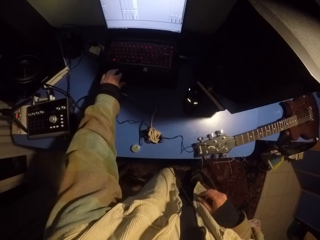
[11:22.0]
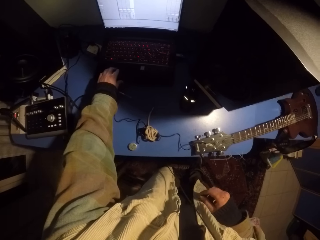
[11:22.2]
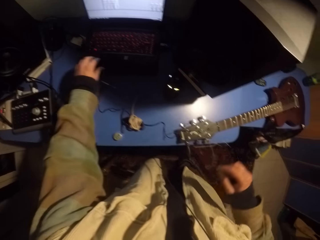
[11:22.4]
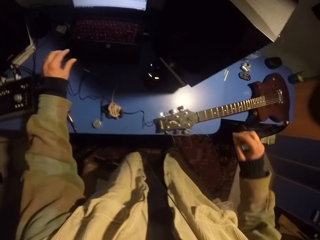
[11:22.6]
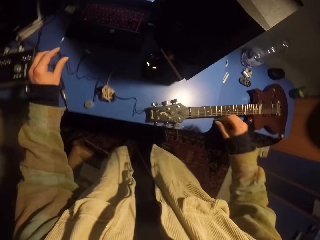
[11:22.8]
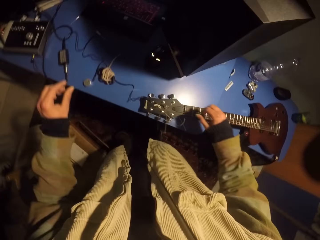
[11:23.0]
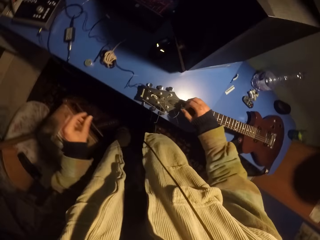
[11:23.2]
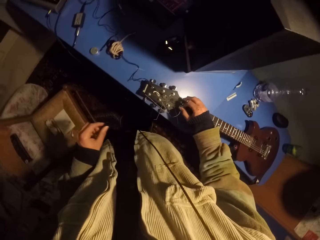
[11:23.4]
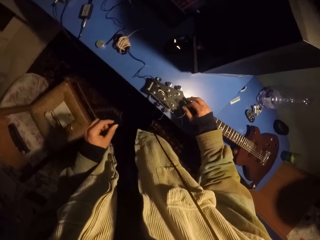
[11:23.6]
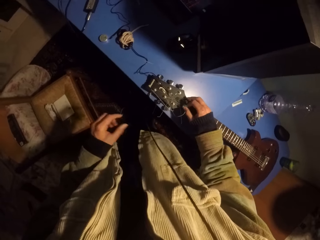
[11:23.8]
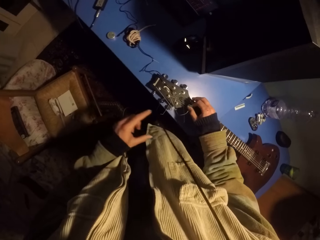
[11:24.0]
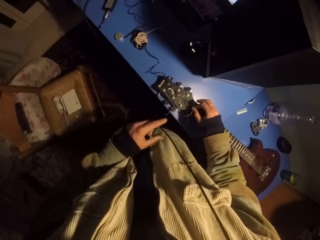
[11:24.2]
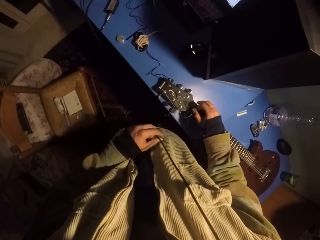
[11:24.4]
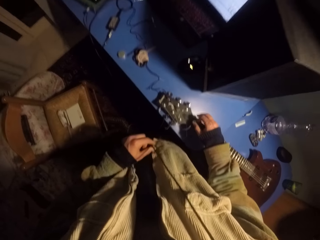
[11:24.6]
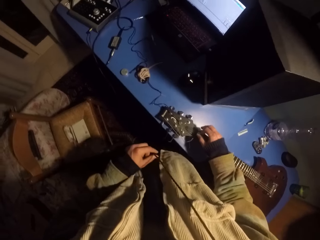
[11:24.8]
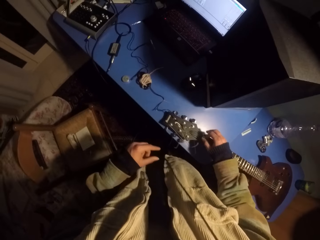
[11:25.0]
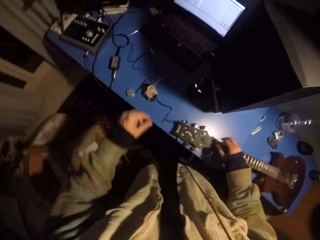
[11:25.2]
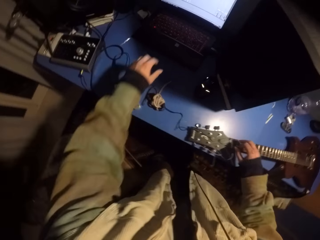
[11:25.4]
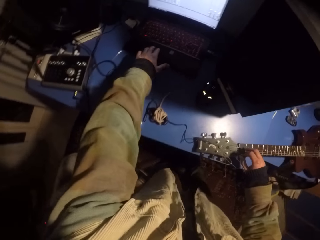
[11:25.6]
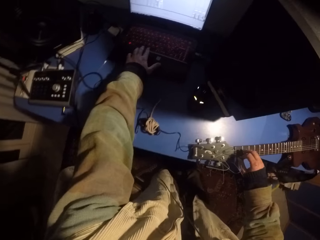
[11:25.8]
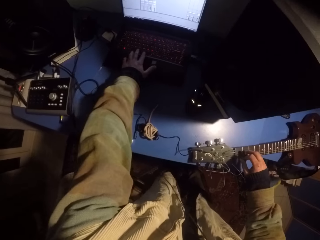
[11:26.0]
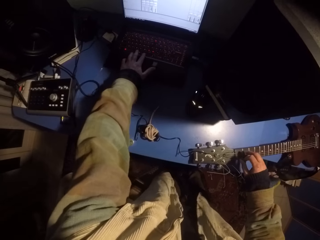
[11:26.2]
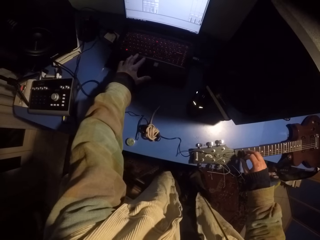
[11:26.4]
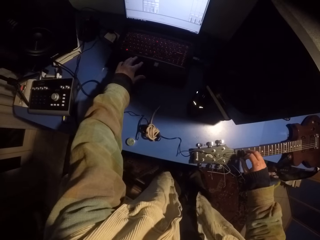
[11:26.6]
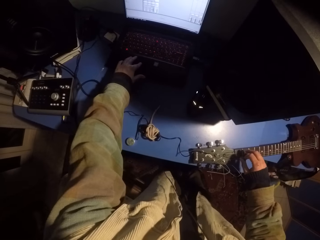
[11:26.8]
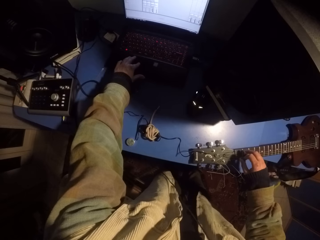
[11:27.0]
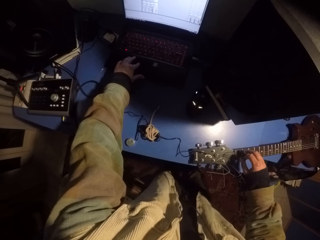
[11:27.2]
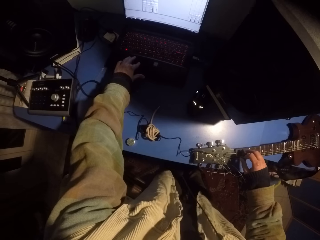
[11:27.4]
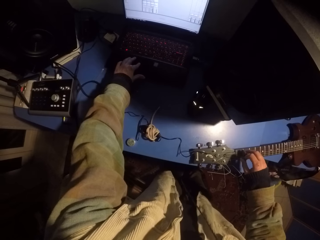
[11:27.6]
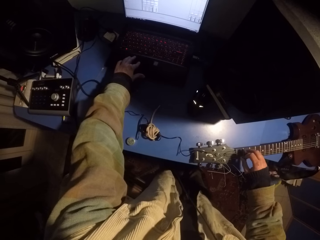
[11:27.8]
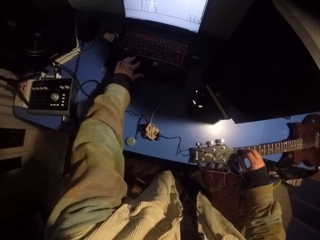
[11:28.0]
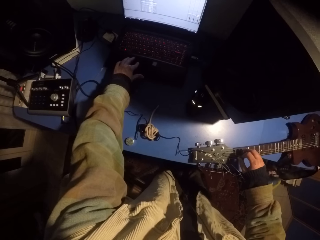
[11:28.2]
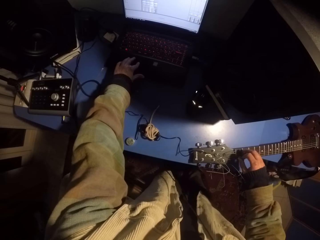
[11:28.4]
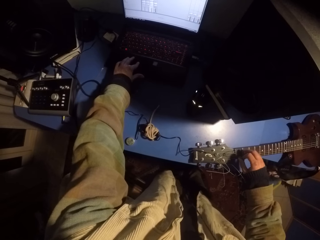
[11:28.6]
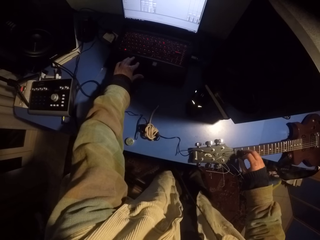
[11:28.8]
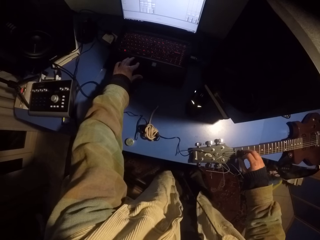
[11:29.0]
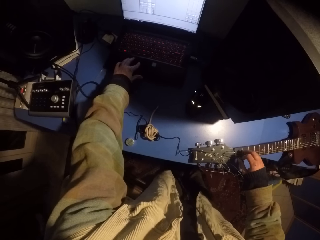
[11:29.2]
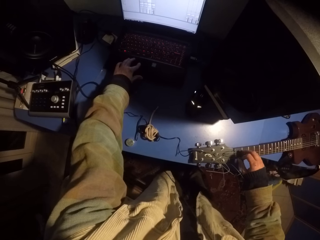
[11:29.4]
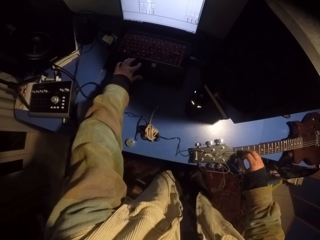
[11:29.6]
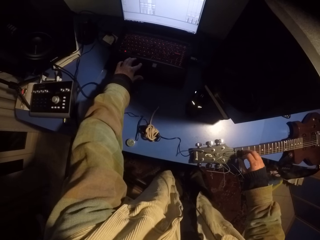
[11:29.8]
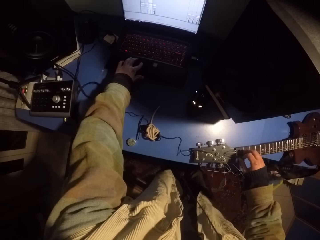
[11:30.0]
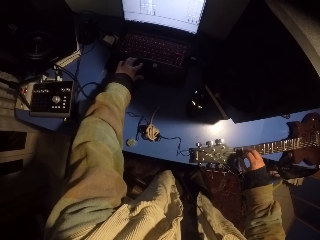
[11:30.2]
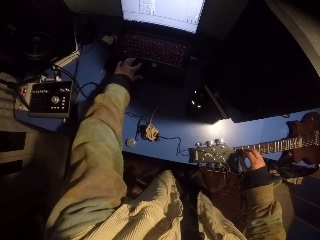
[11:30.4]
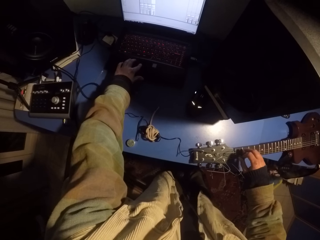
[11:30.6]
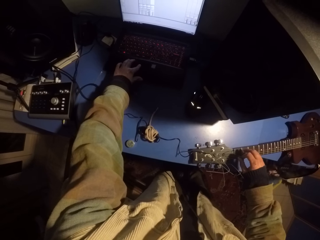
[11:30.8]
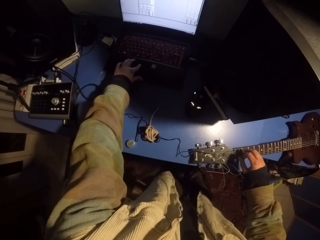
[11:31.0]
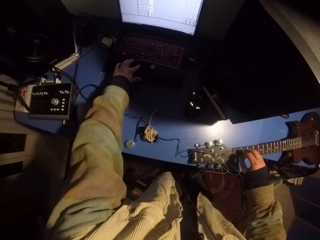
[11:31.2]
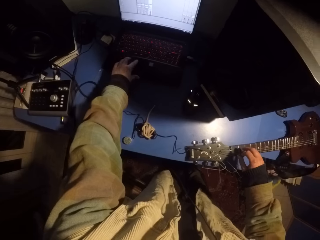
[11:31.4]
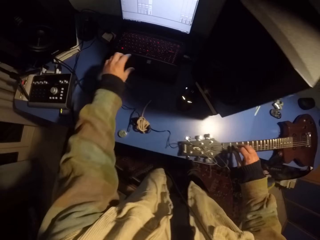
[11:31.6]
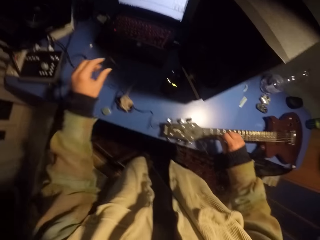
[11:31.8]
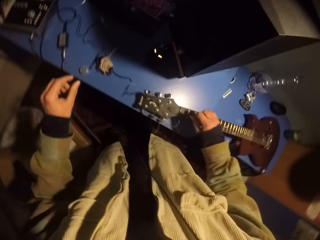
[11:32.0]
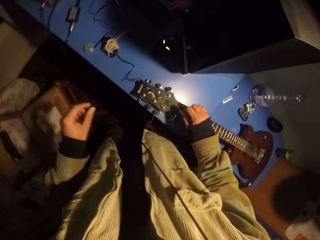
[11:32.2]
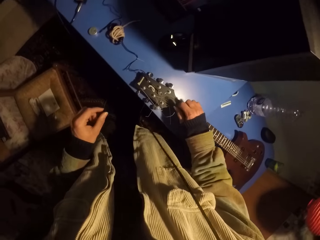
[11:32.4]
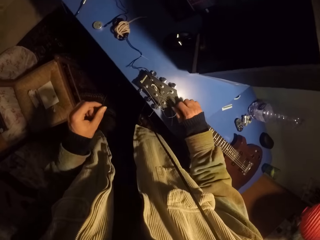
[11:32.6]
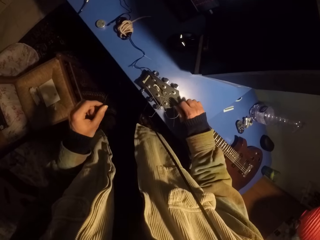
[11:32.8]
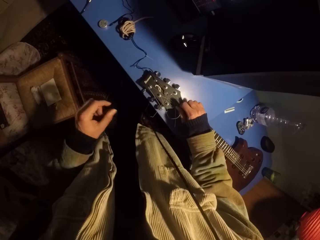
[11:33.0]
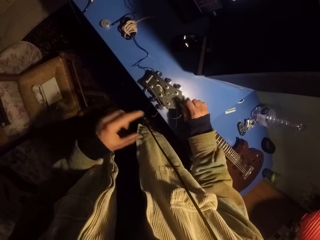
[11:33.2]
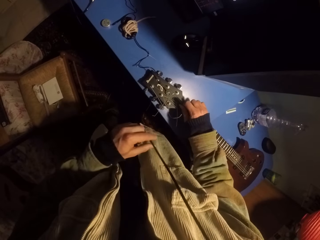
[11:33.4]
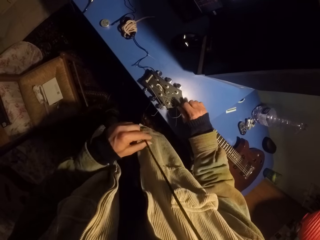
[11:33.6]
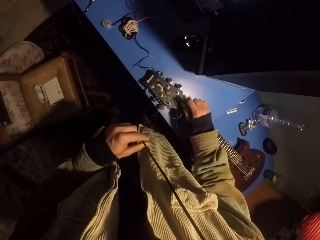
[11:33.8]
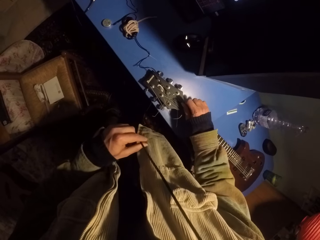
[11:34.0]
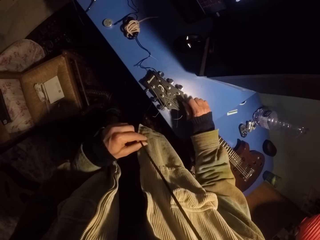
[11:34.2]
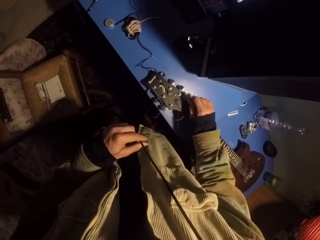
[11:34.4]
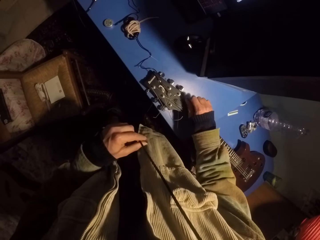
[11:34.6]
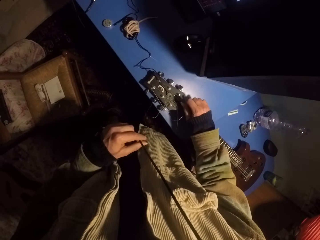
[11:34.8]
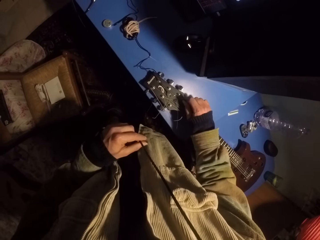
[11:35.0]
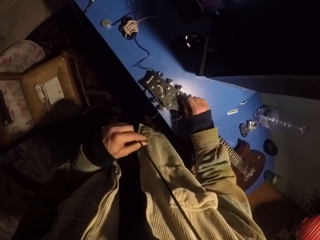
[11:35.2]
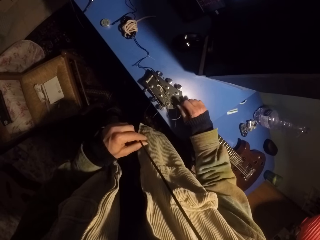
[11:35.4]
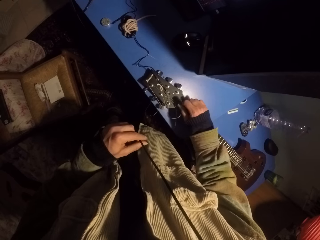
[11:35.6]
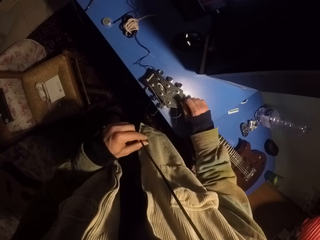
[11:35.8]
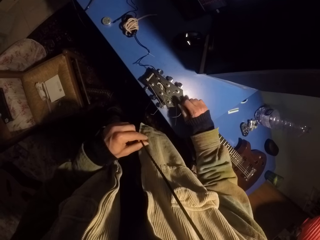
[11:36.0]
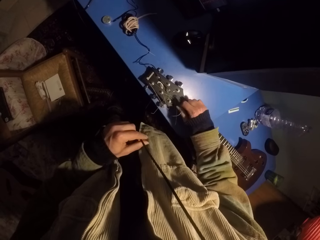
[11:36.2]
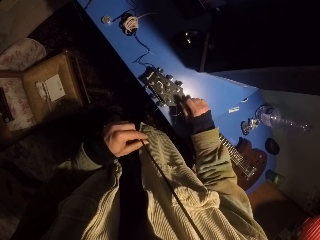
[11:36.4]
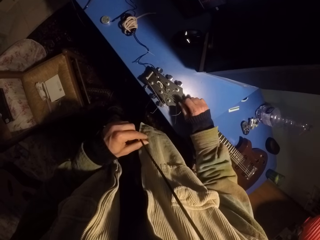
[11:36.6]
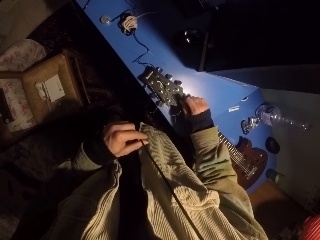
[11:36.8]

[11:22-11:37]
The camera wearer touches a headphone cable. They operate the laptop. They touch the headphone cable. They play guitar strings with a pick.

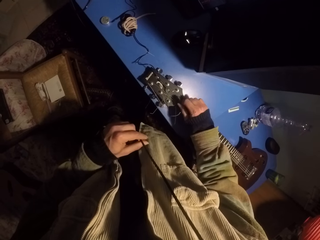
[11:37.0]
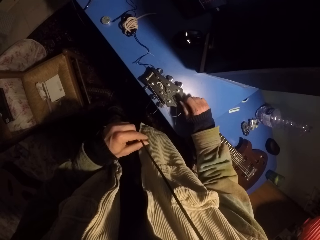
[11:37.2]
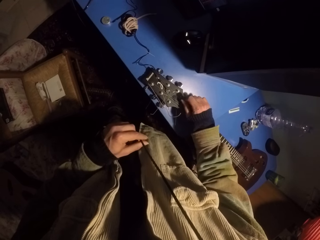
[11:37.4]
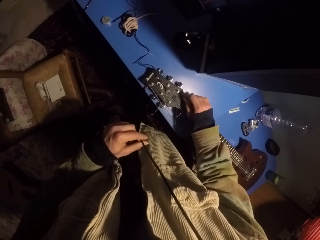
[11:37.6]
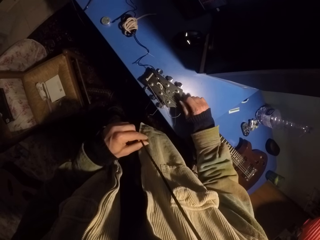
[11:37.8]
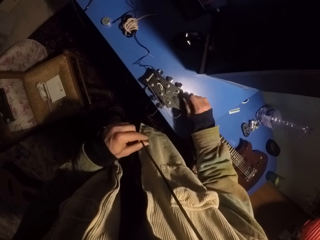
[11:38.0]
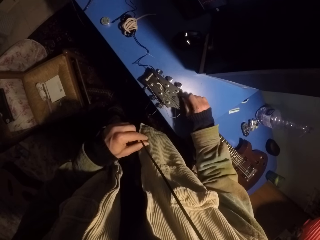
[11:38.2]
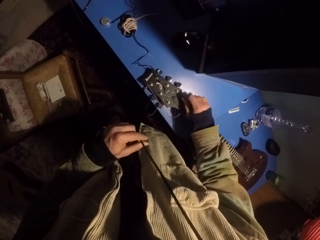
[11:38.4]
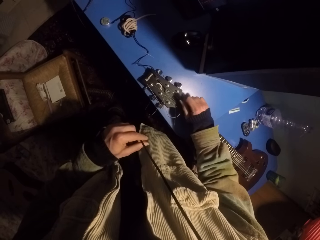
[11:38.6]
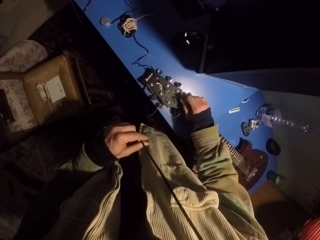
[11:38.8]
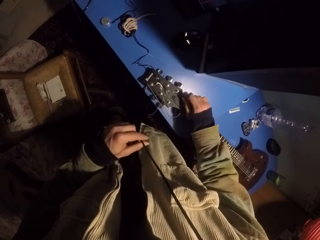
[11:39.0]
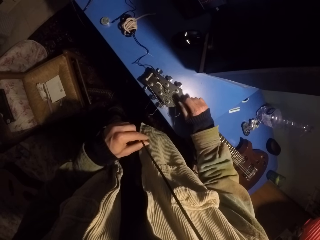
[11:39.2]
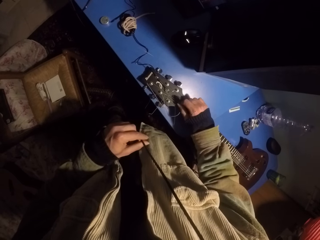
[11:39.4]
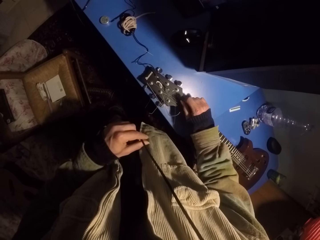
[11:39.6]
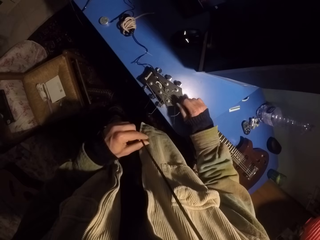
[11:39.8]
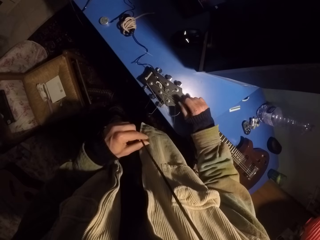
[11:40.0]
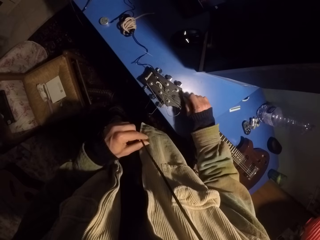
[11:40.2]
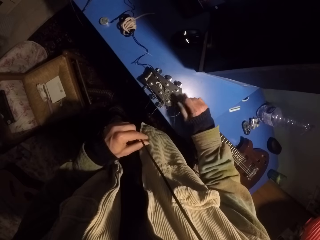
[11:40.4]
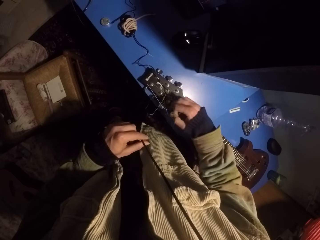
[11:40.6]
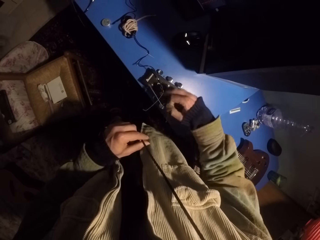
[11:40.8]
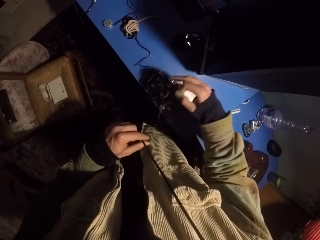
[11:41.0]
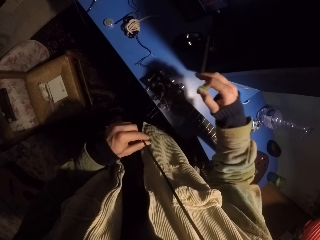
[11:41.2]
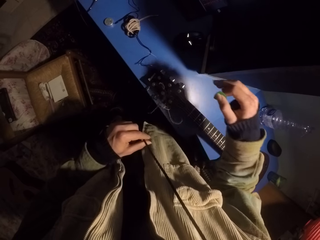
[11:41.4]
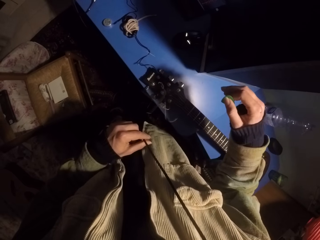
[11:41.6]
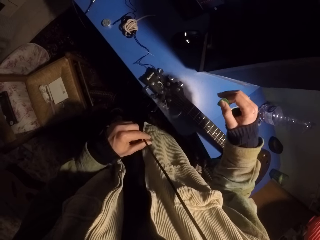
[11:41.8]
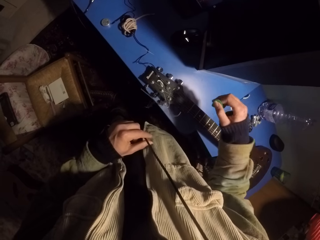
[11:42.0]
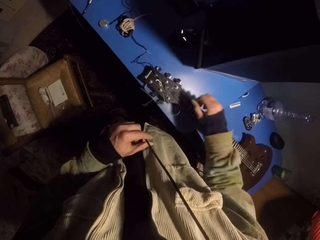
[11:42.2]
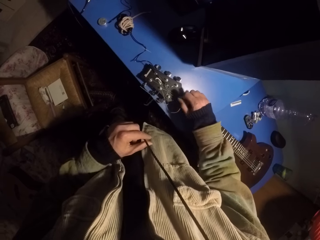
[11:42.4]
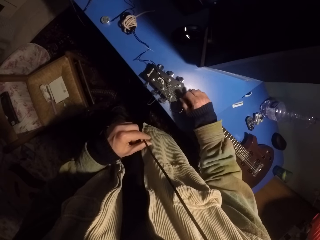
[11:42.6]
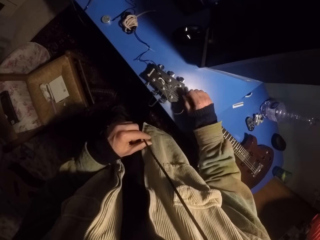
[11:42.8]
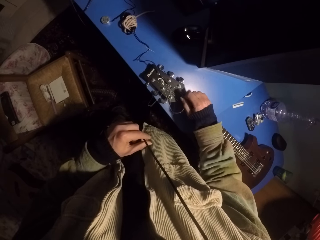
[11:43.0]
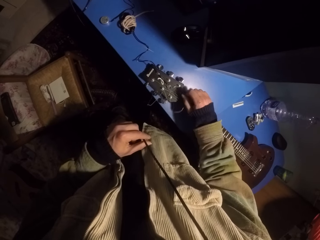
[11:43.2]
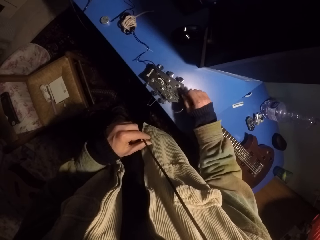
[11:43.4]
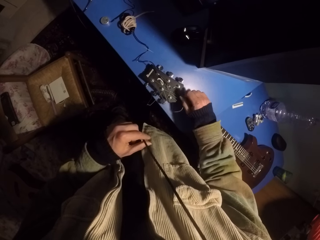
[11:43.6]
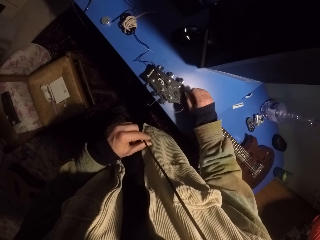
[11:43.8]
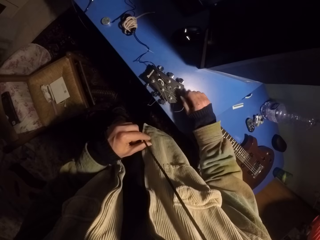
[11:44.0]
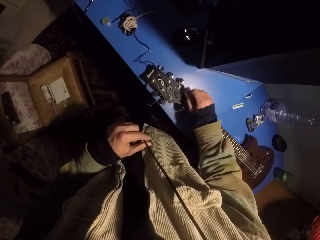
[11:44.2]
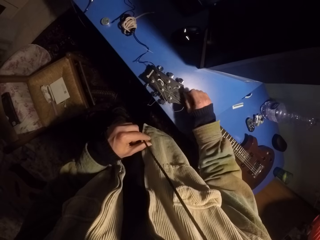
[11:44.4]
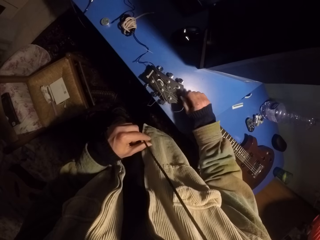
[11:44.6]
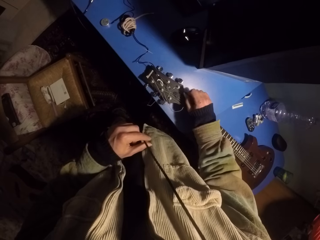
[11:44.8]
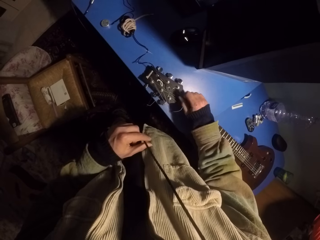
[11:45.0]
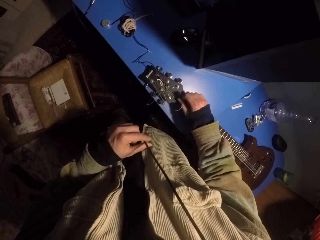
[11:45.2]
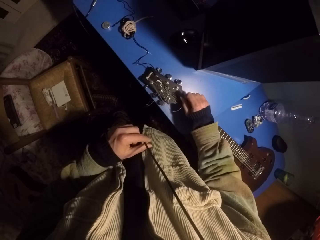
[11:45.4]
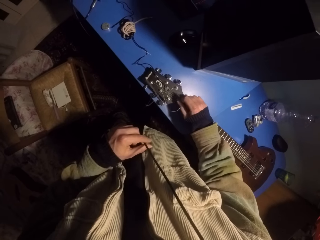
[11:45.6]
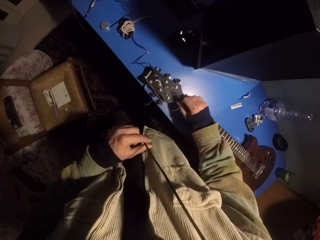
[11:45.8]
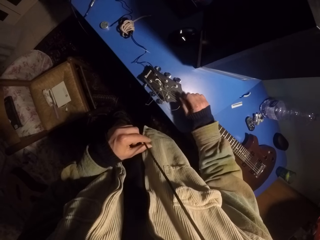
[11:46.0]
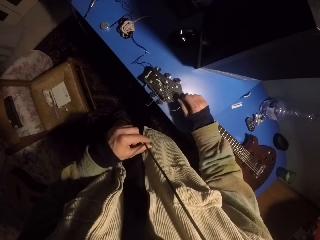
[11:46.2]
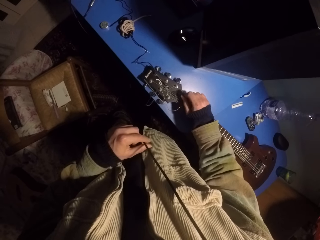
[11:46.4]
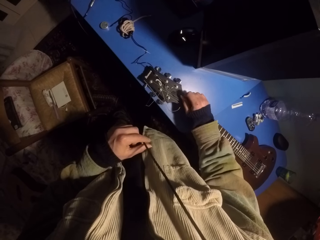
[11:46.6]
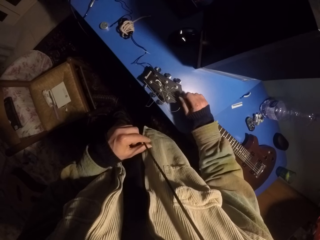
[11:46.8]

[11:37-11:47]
The camera wearer moves the guitar strings. They play the guitar strings with a pick.
